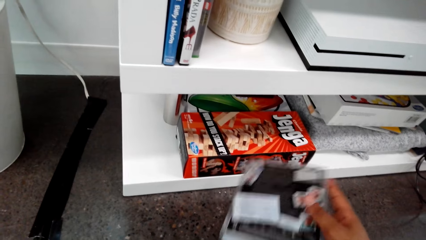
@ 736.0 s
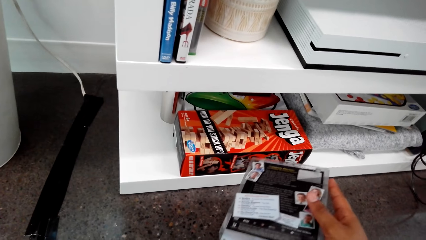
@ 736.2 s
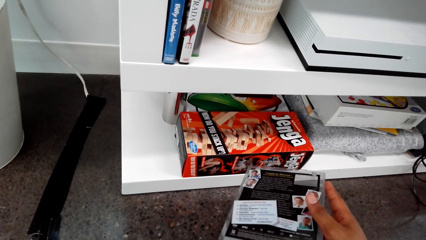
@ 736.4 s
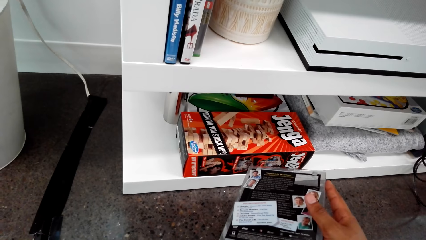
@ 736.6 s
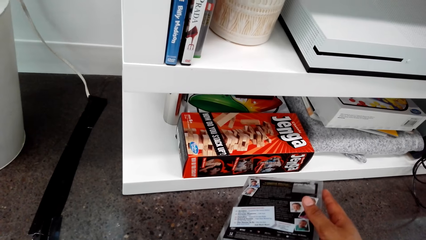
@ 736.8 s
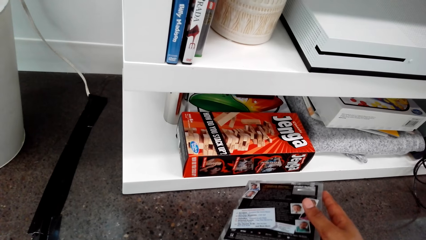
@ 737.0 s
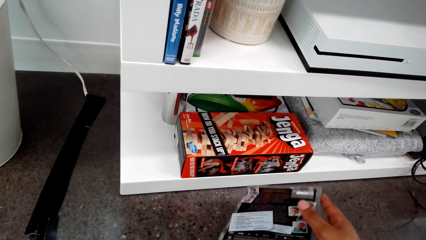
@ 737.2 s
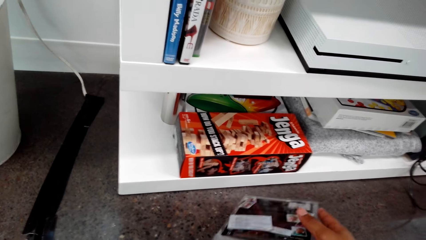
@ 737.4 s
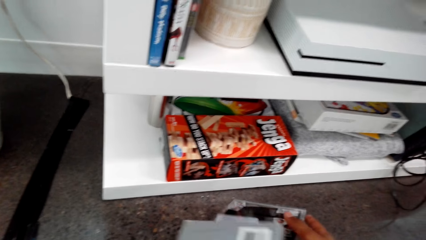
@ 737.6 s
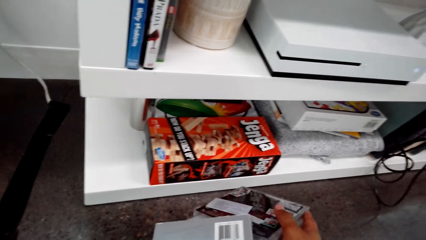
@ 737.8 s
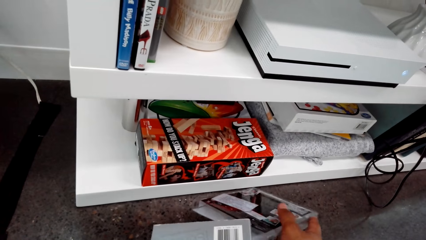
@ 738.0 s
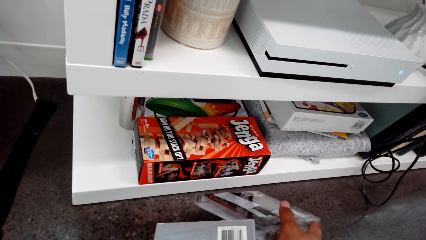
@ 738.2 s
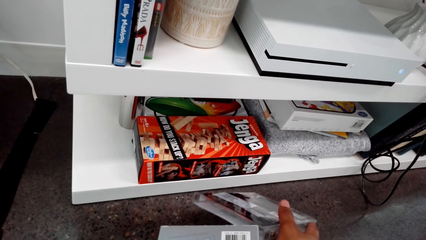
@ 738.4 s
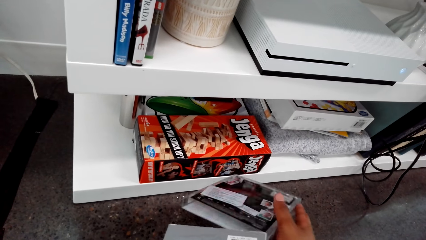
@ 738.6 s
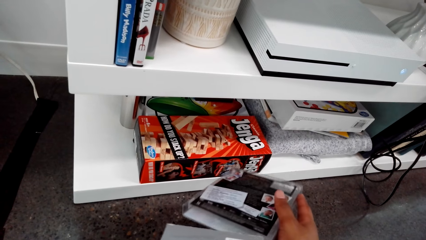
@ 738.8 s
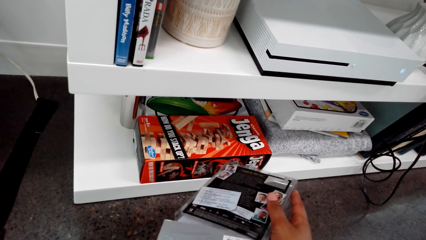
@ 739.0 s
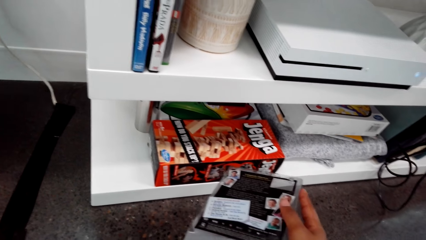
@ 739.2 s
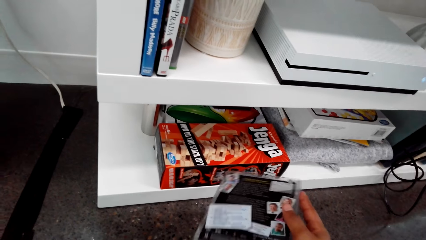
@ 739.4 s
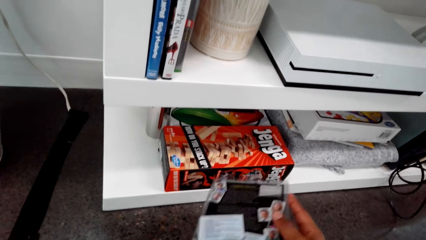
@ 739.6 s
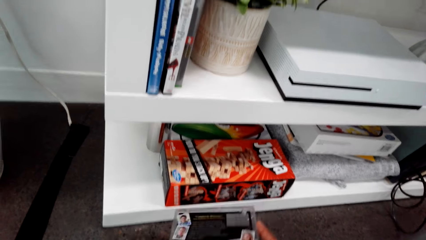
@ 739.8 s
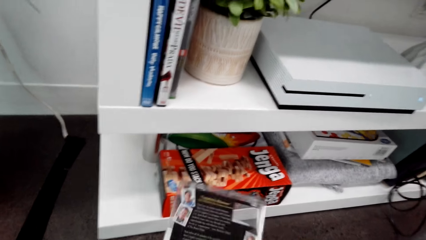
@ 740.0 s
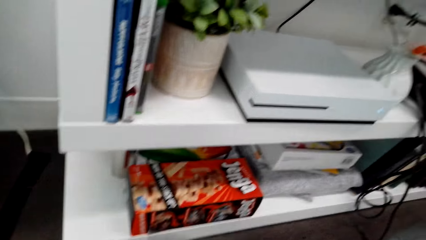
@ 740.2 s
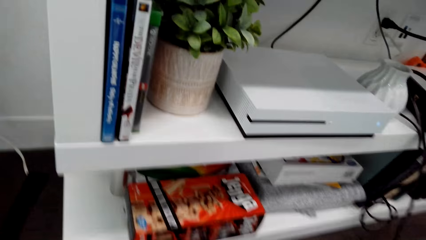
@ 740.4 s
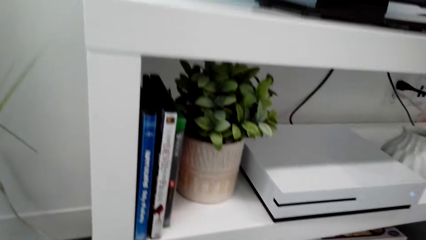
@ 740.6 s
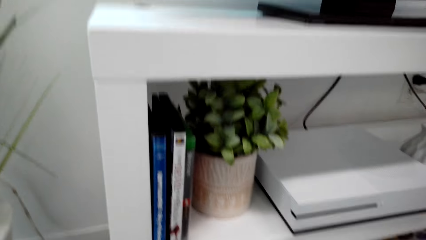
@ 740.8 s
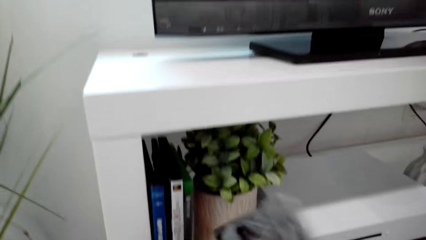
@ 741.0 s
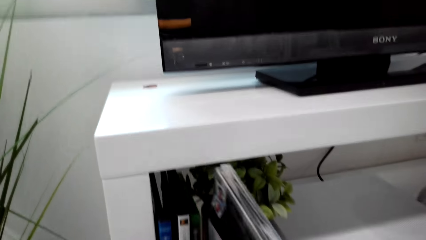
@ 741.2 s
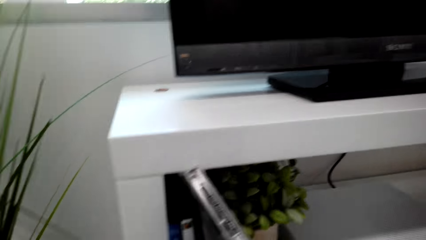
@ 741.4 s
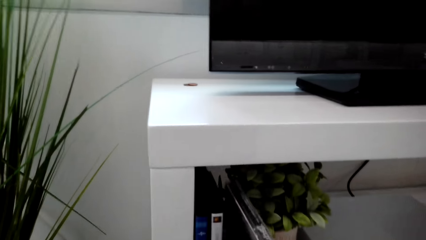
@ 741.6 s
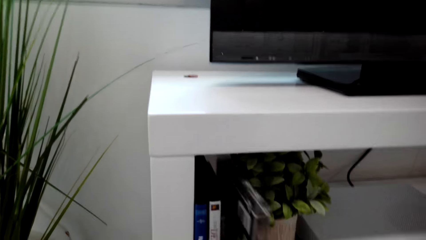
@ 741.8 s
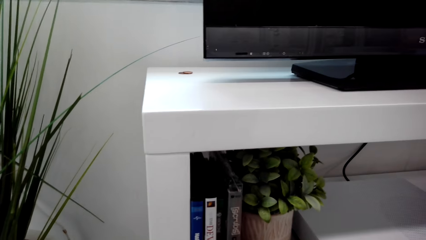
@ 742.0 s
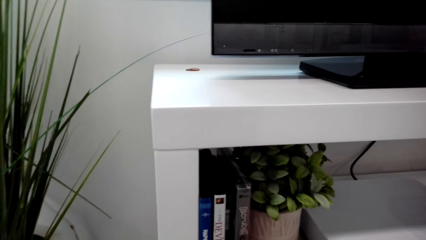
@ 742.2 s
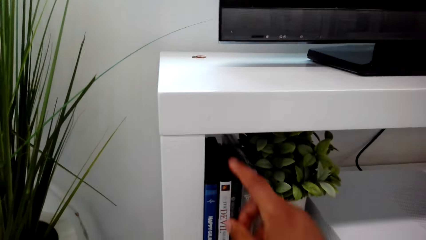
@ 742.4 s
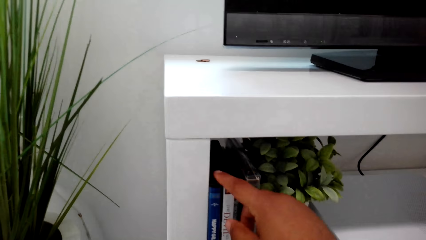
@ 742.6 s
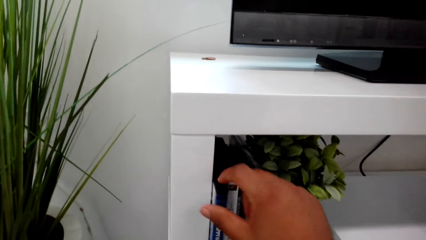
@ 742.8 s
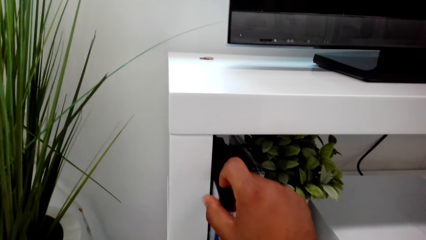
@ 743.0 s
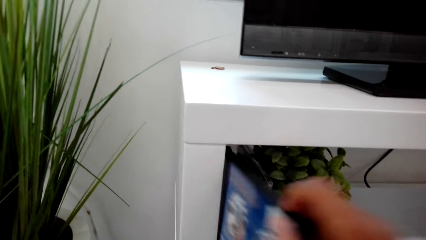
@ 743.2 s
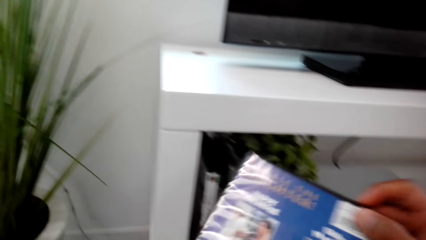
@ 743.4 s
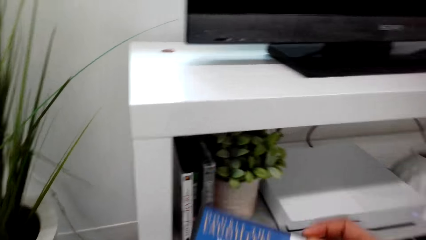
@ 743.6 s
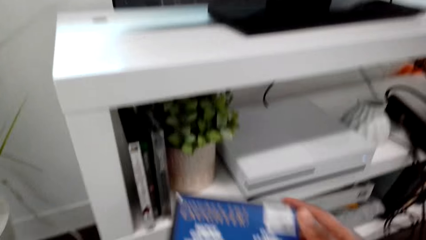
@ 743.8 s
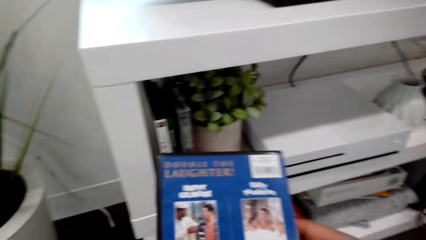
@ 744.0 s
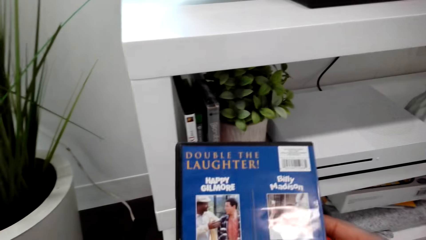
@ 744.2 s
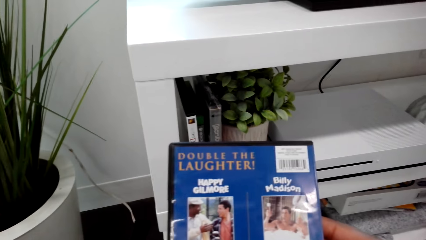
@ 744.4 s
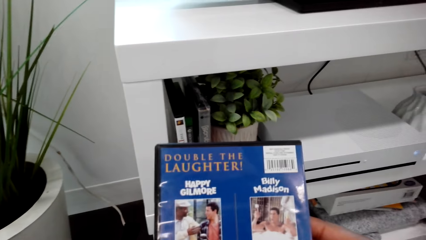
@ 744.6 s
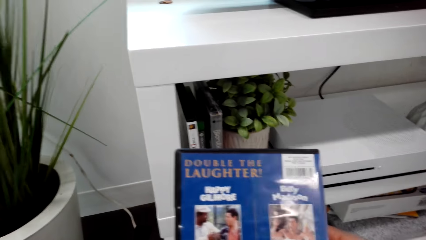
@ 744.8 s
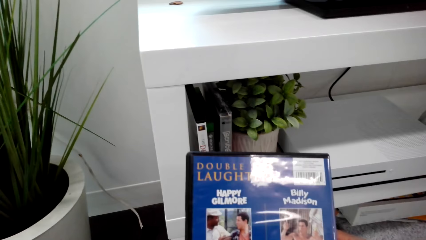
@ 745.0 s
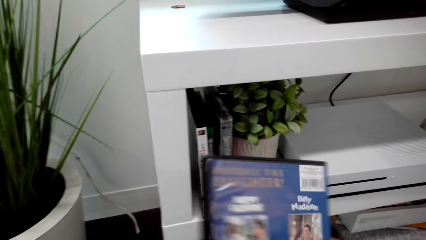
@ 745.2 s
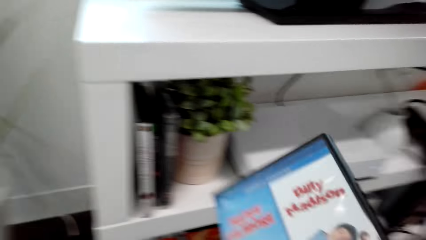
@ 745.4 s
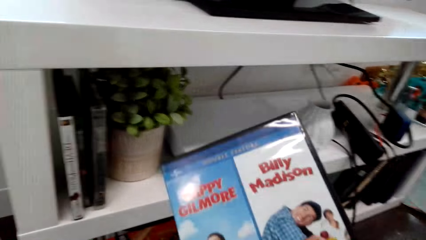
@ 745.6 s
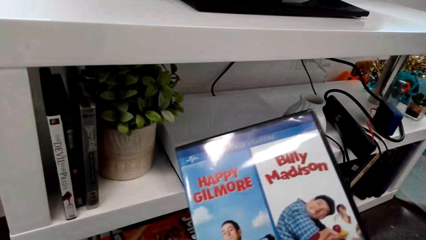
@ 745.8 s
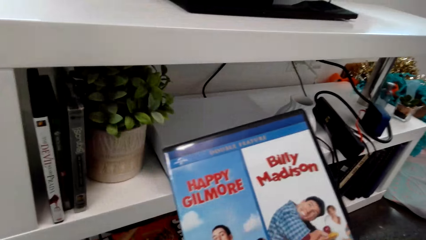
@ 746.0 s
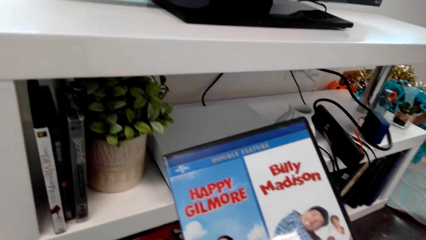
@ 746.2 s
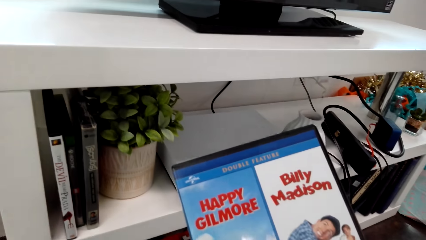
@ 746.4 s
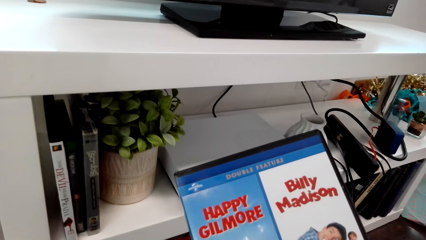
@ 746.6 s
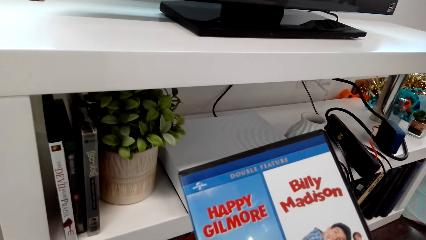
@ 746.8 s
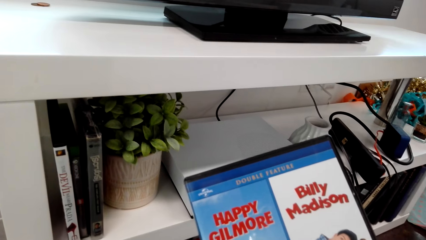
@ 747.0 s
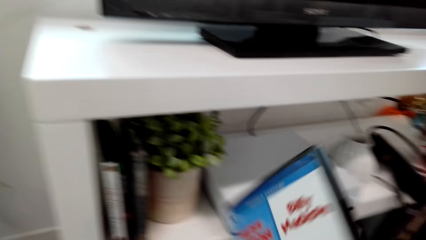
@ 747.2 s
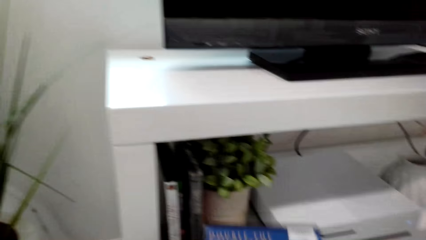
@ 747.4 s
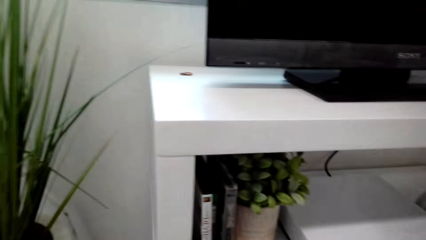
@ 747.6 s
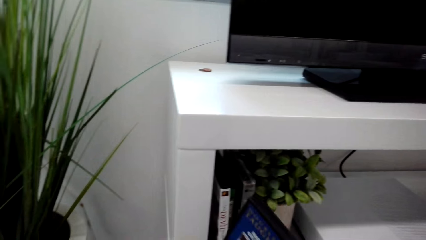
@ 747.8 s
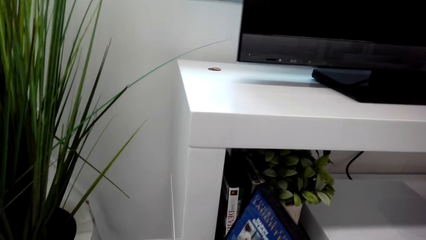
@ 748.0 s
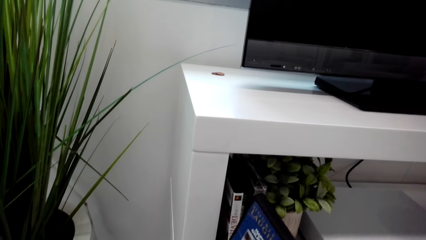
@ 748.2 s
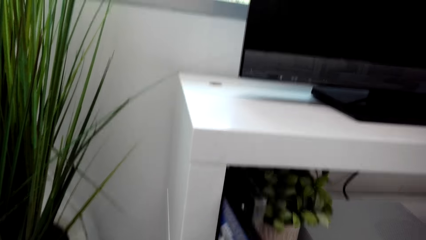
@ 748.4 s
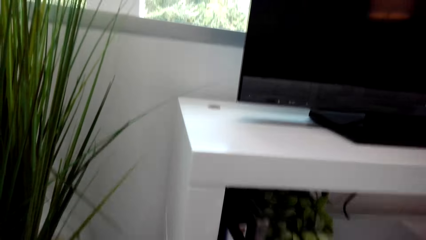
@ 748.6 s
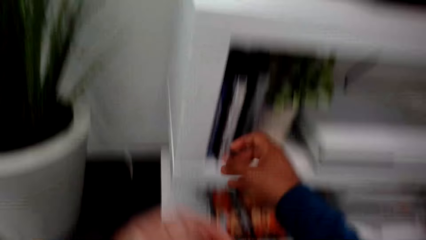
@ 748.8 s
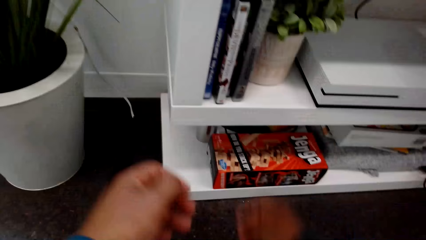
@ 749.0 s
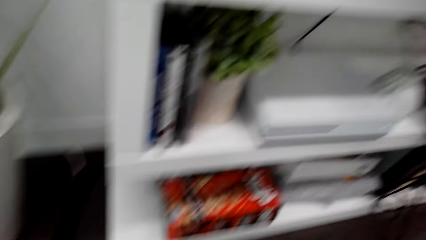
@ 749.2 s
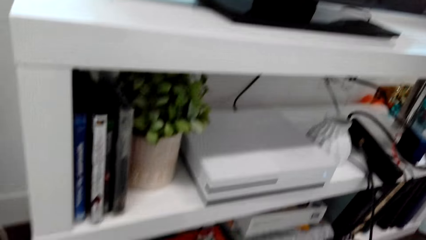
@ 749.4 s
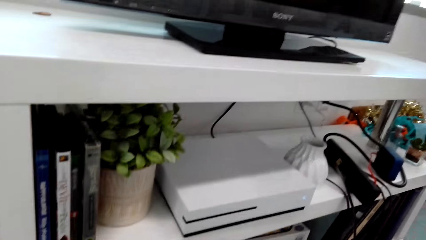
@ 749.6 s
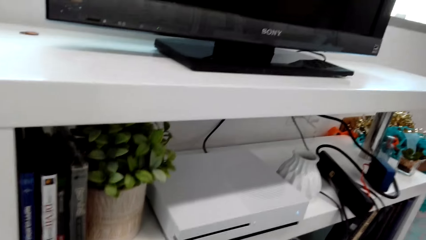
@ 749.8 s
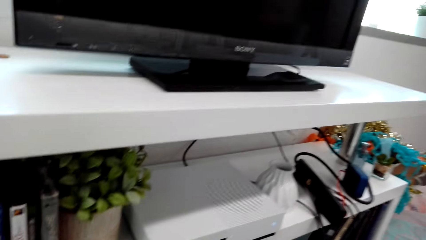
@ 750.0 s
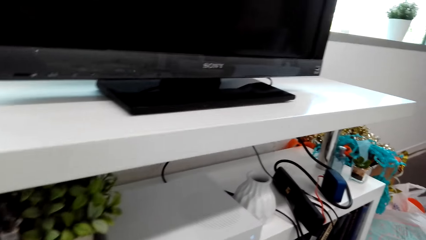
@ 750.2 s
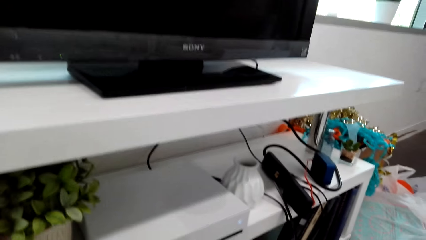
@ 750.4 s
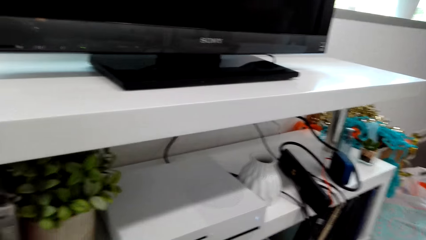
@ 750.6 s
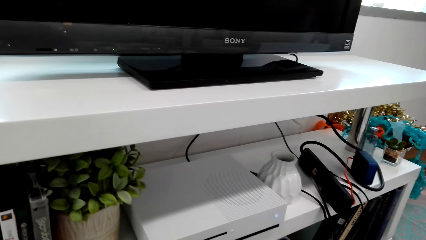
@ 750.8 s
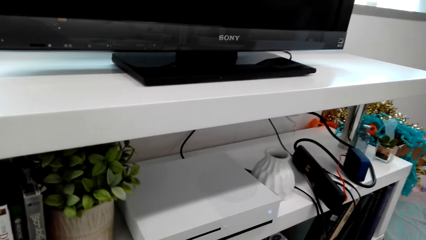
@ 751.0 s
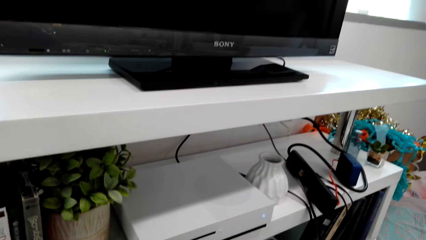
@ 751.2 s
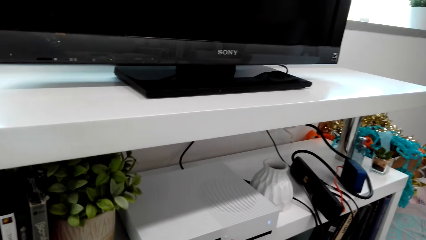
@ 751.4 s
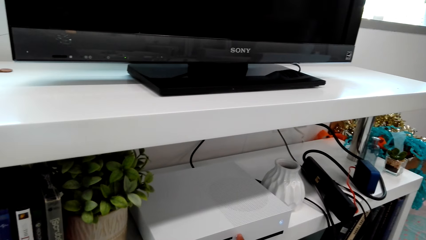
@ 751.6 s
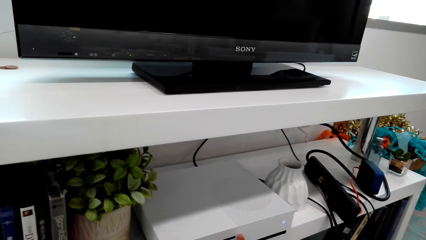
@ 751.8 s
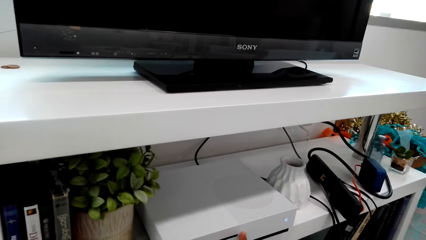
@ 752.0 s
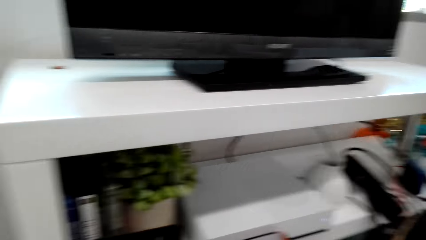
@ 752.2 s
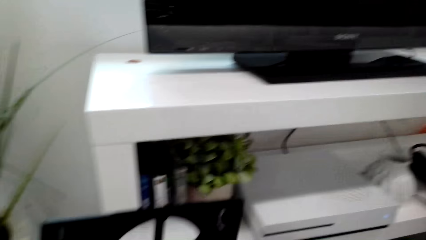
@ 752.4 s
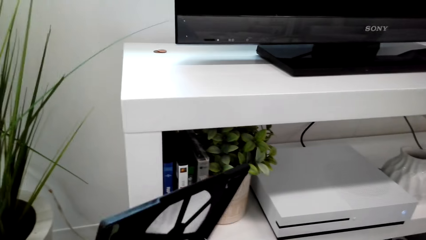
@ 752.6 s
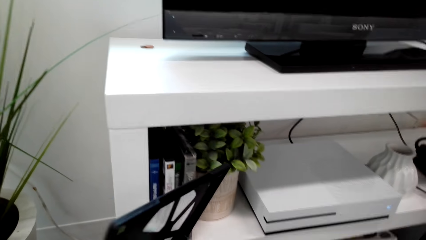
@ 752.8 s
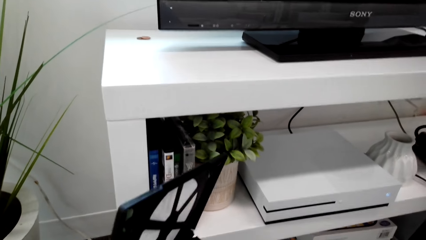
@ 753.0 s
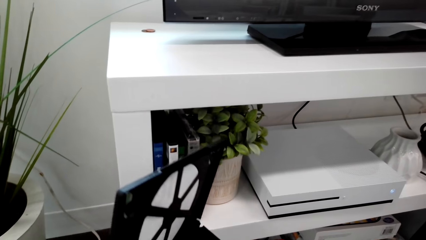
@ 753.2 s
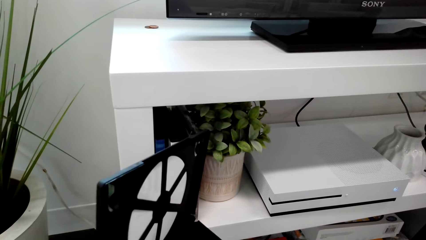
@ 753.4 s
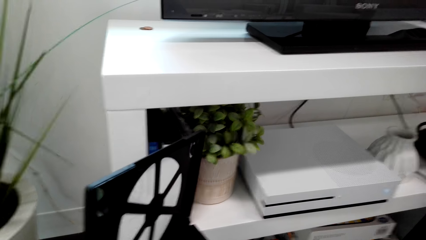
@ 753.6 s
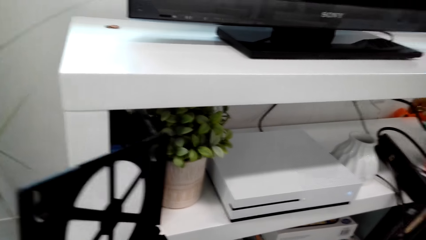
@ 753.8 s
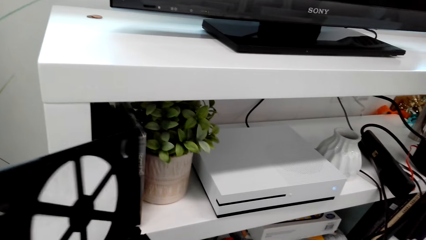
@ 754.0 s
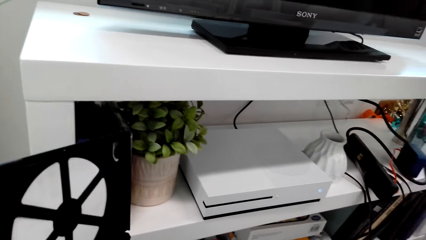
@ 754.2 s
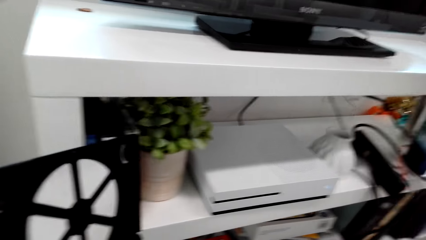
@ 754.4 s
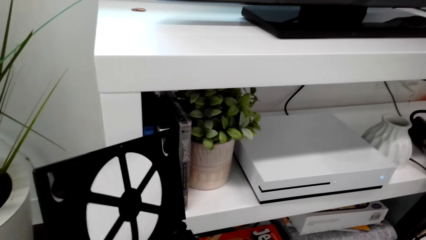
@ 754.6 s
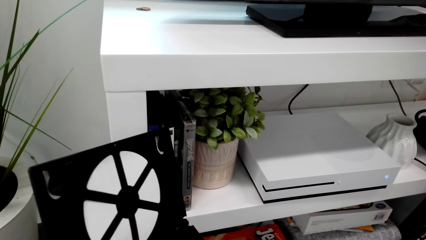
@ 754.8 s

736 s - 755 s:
The camera wearer puts a cover on the jewel case. They pack the disc into the disc cover. They put the jewel case on the shelf. They pick up the jewel case from the shelf. They look at the jewel case. They turn the jewel case. They turn it again. They put the jewel case on the shelf. They open the jewel case.
